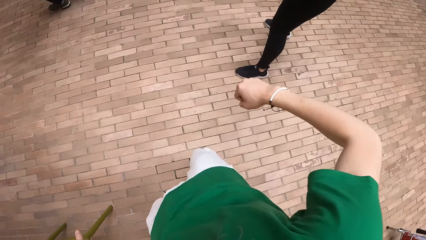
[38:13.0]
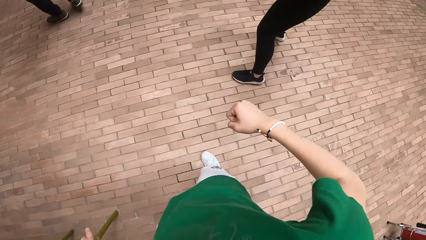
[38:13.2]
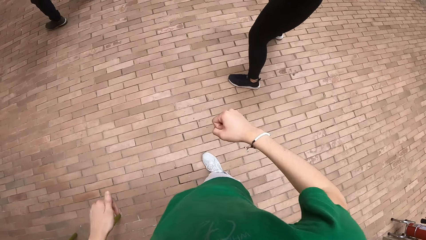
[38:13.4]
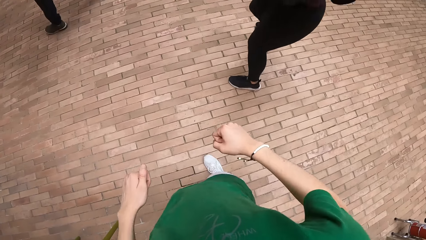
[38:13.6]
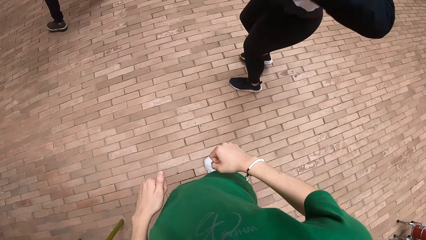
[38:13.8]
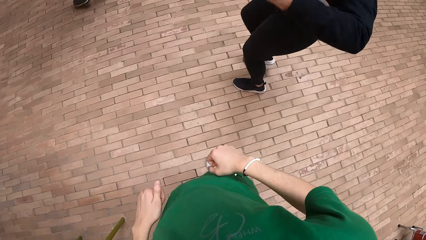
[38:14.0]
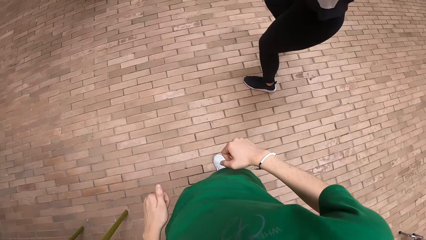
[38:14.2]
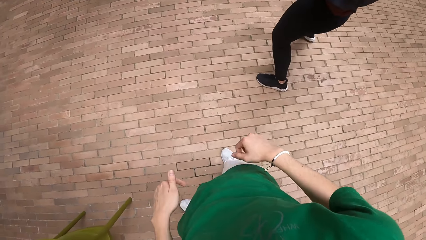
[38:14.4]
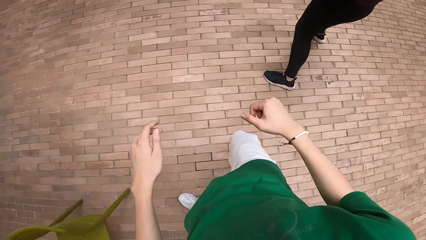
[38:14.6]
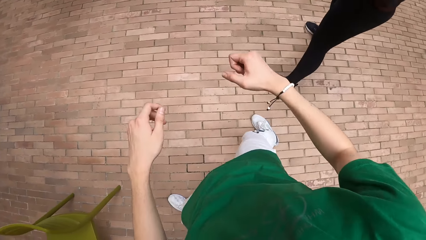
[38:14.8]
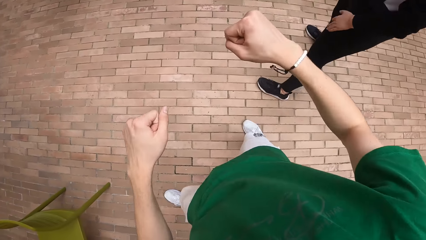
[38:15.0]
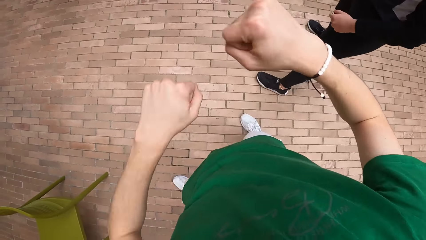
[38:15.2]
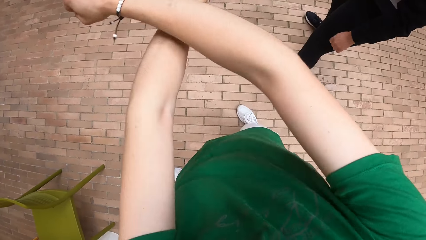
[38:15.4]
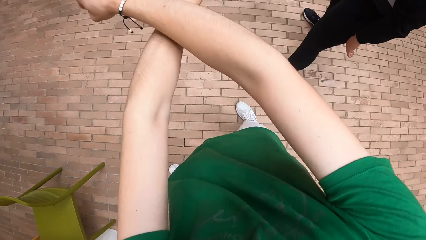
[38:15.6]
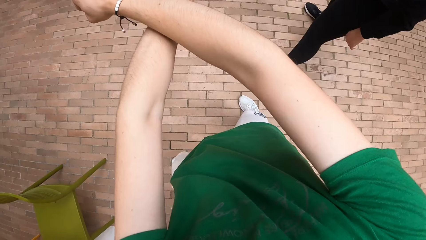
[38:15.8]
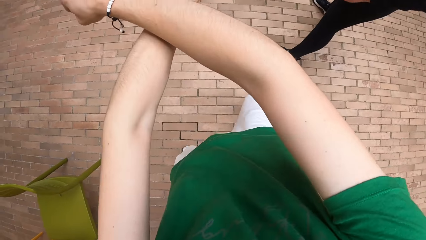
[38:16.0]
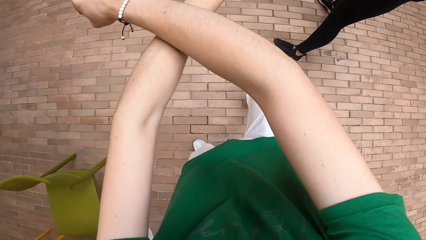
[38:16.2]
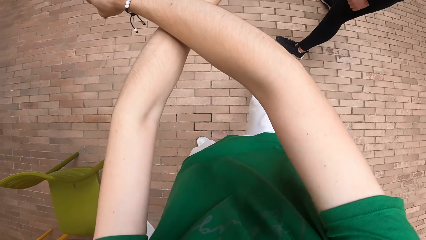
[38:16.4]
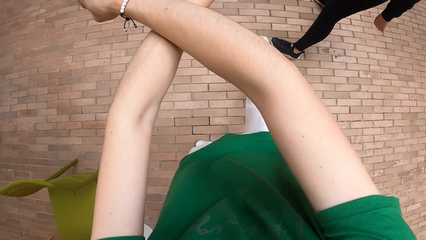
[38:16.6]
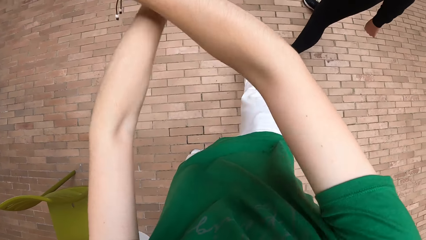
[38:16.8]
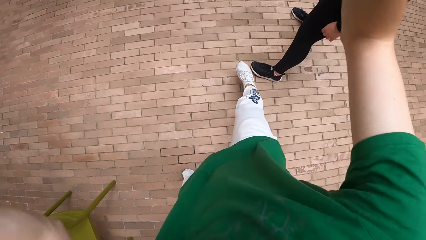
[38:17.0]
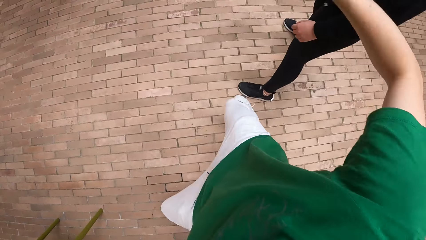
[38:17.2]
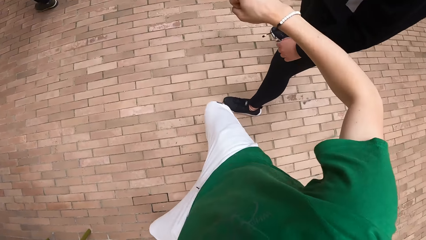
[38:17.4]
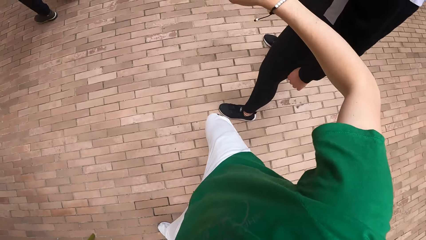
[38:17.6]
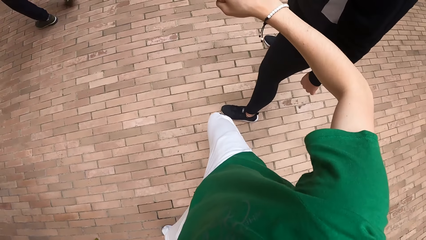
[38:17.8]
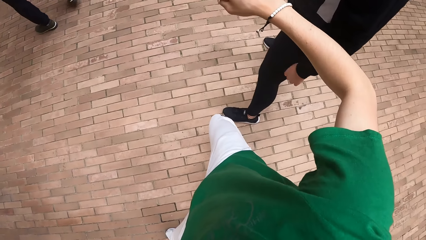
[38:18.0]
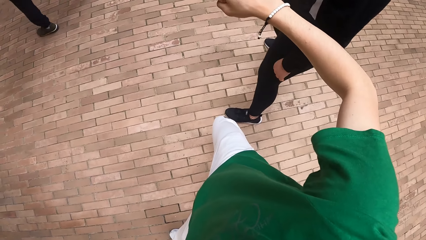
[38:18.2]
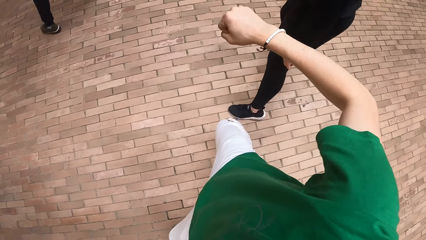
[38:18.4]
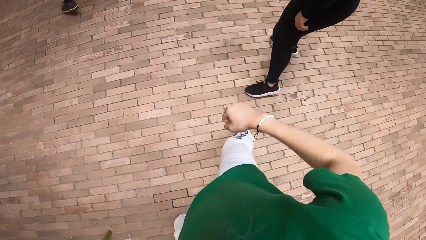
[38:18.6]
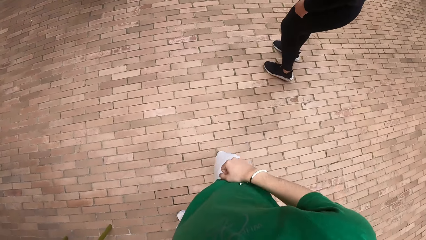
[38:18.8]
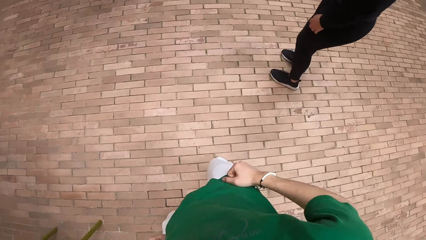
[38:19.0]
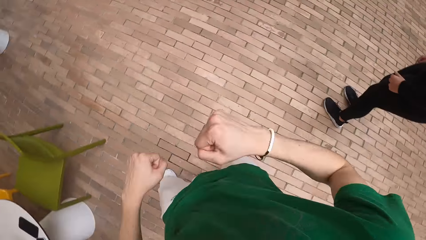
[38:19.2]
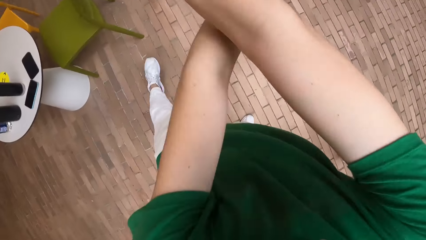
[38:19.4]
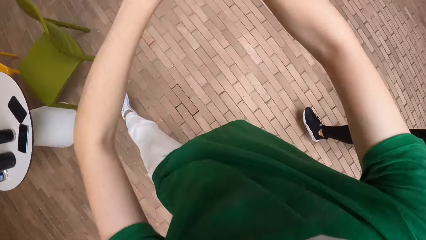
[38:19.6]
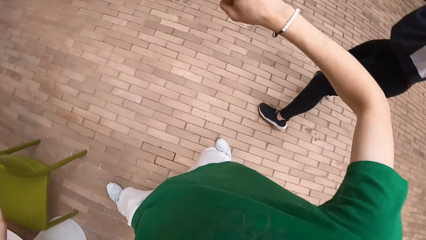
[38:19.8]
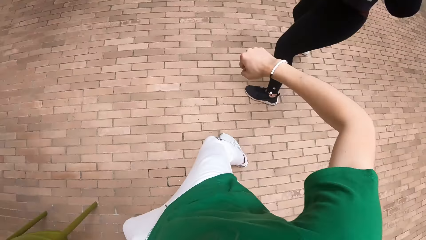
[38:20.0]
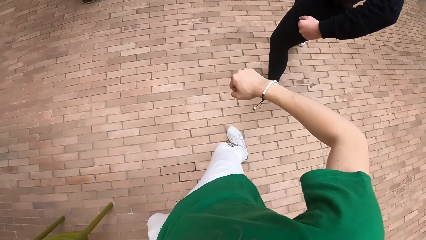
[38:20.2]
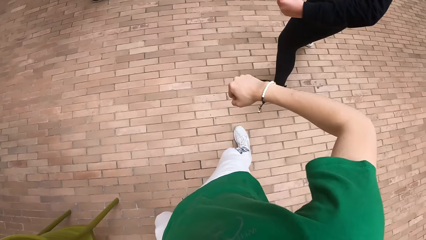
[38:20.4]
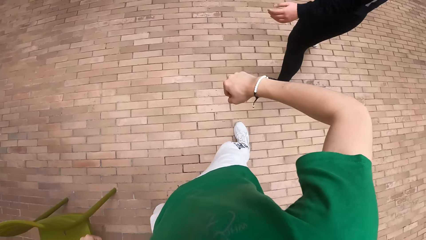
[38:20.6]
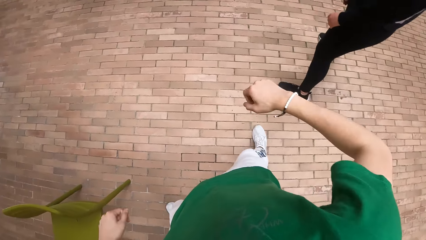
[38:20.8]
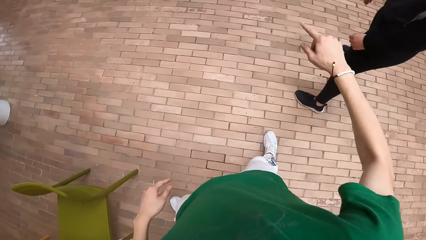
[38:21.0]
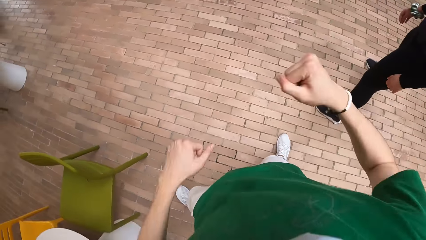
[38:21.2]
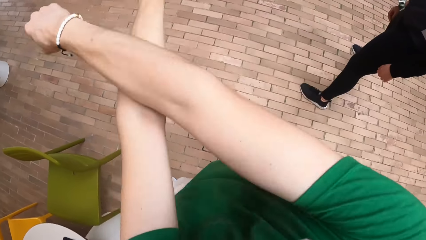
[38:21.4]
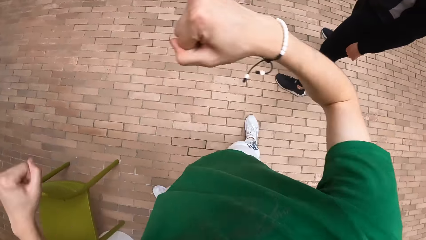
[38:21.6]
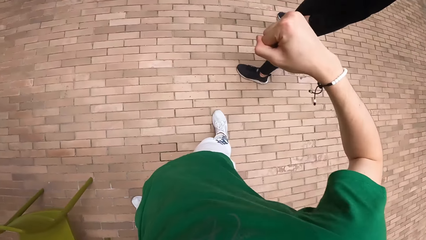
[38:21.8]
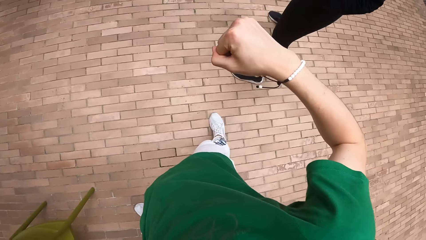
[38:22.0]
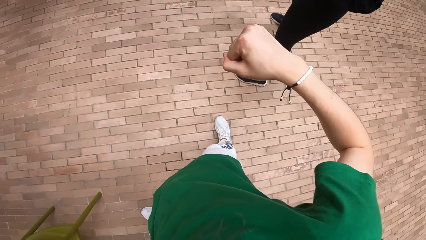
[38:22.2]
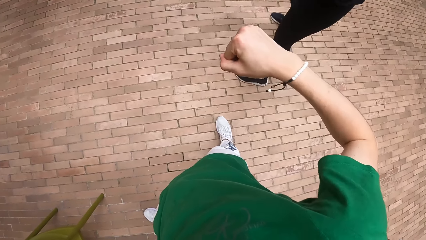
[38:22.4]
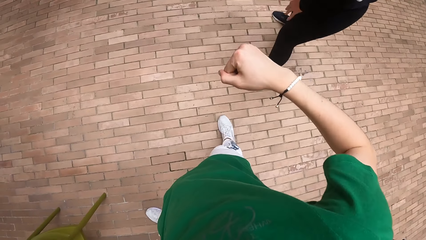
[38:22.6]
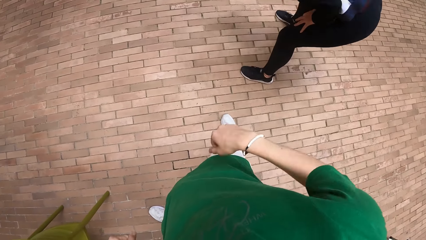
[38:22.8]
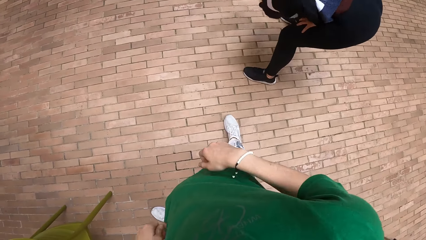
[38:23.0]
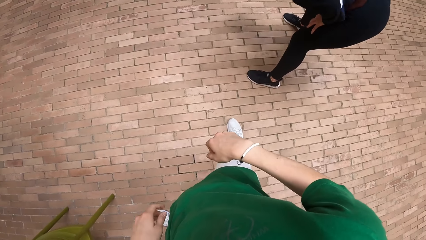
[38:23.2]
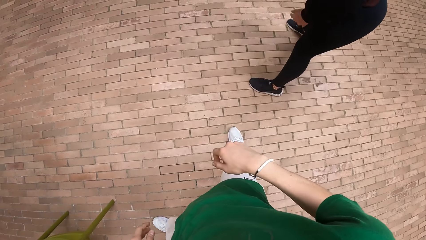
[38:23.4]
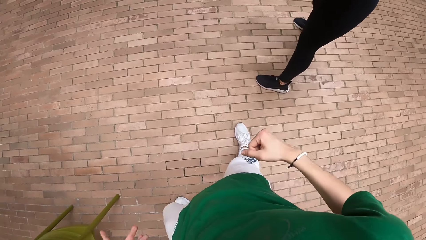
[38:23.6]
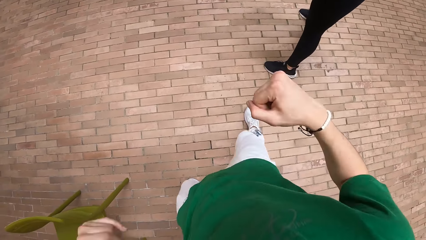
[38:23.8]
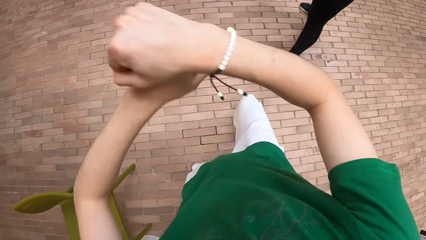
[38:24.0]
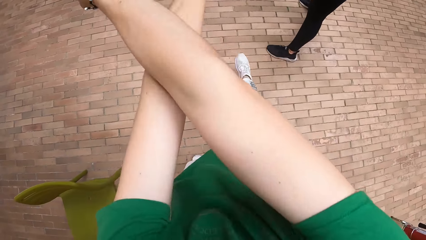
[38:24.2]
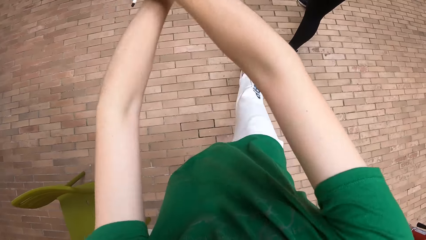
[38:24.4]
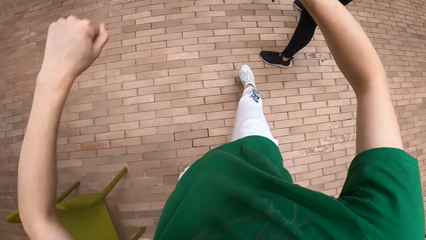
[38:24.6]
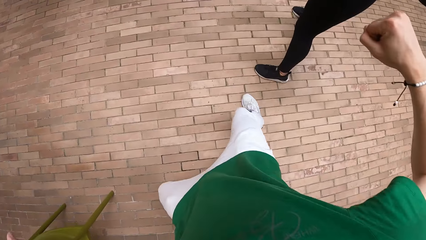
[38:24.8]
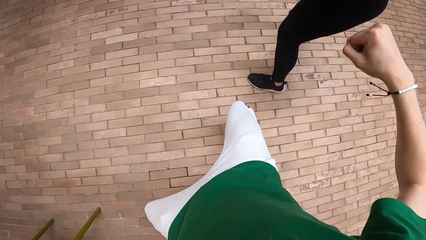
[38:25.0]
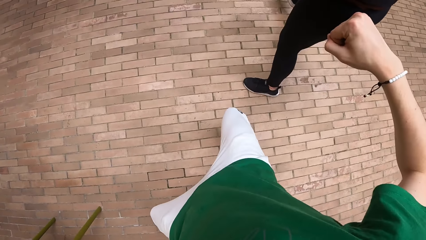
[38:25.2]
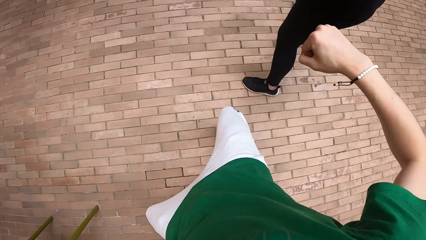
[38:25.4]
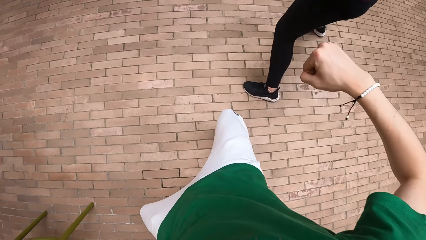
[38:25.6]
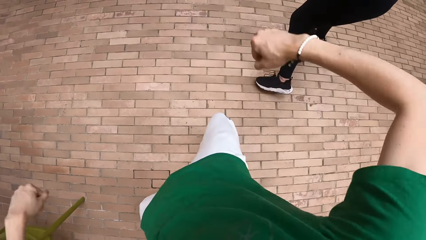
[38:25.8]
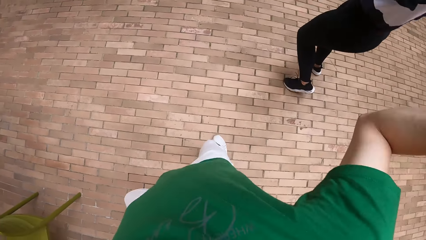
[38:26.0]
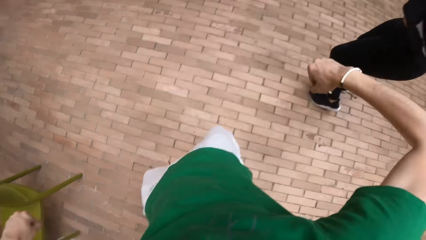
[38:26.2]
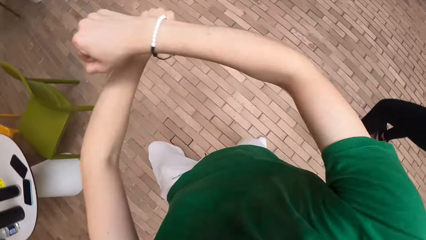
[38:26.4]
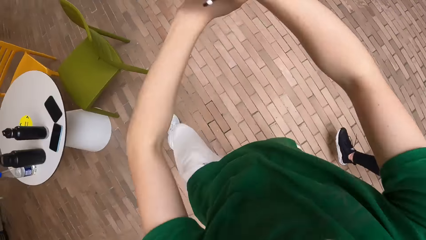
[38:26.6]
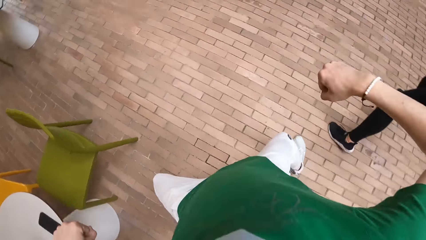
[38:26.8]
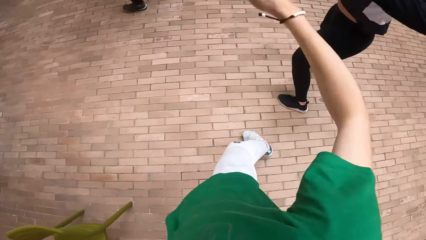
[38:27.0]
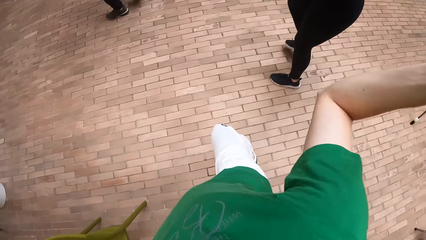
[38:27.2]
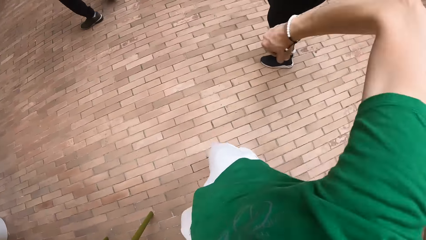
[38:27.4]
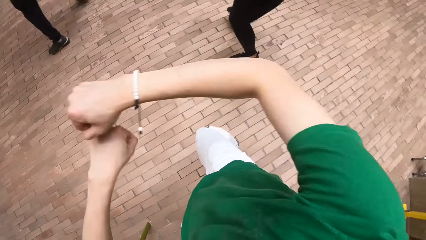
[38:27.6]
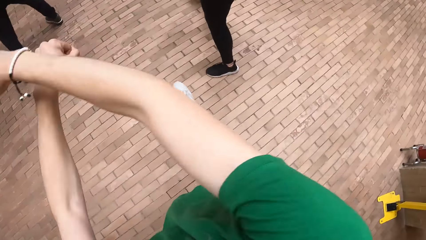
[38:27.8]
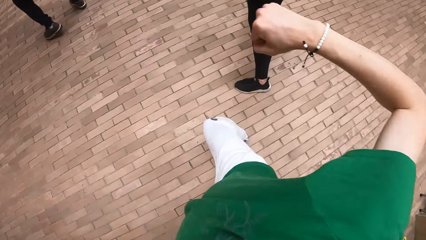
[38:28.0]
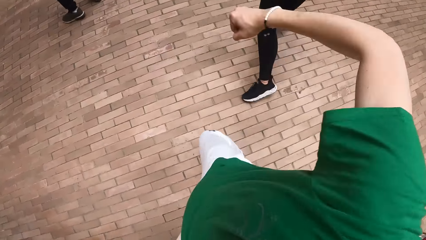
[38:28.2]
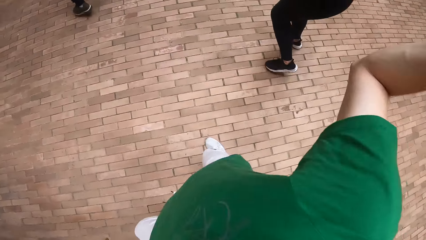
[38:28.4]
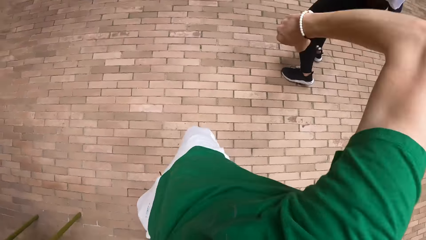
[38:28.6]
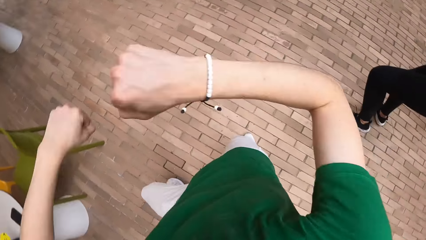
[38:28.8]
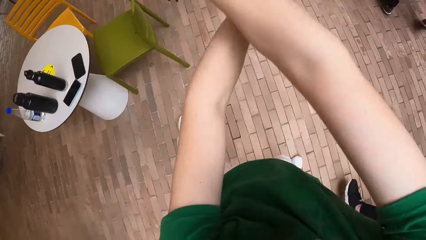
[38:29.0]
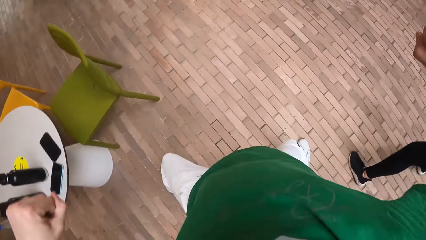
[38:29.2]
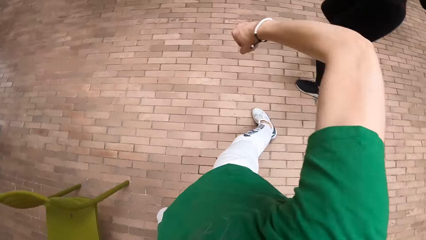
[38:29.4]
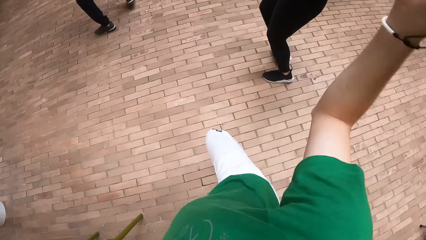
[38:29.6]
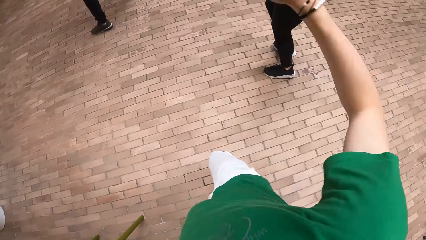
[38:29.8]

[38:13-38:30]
The woman makes dance moves. The camera wearer makes dance moves. They make dance moves again. The woman makes dance moves and places both hands on both knees. The camera wearer dances in the studio. The woman dances in the studio. The camera wearer makes dance moves.
